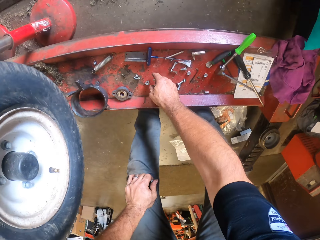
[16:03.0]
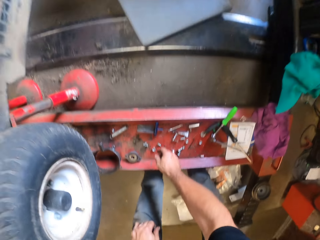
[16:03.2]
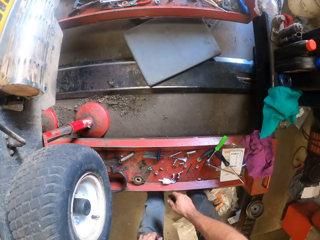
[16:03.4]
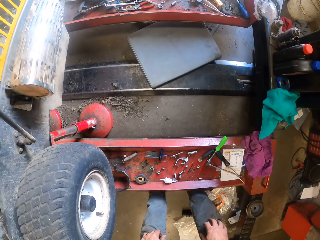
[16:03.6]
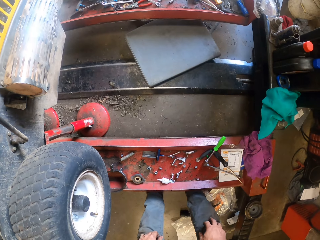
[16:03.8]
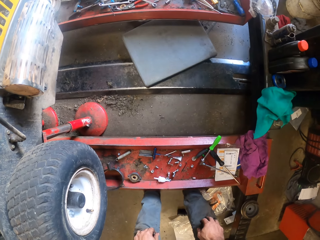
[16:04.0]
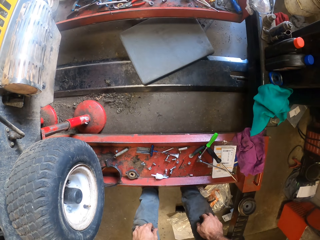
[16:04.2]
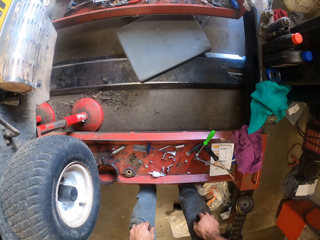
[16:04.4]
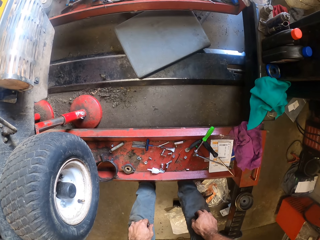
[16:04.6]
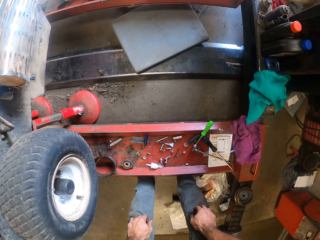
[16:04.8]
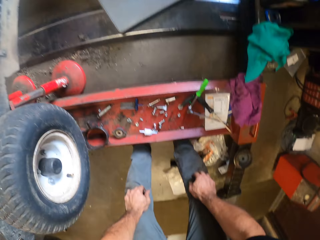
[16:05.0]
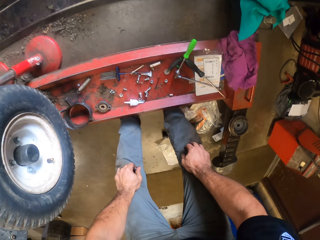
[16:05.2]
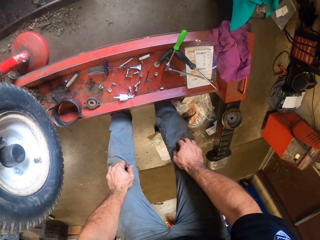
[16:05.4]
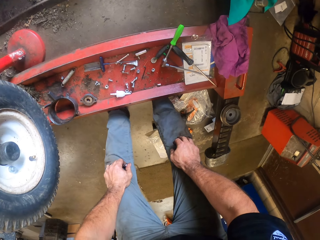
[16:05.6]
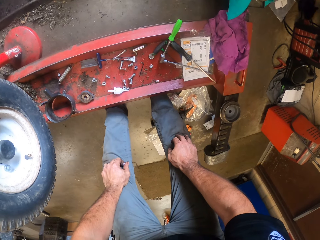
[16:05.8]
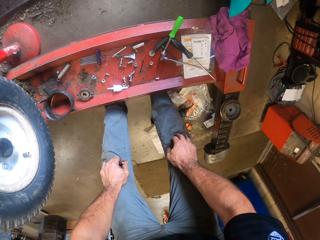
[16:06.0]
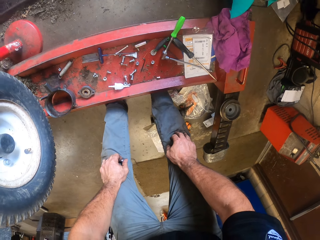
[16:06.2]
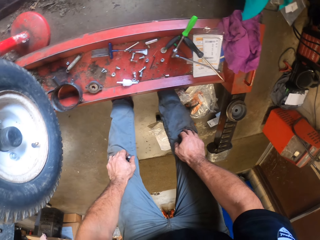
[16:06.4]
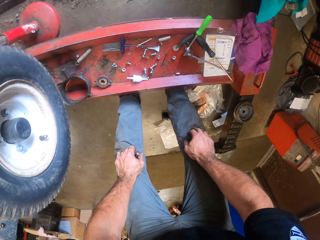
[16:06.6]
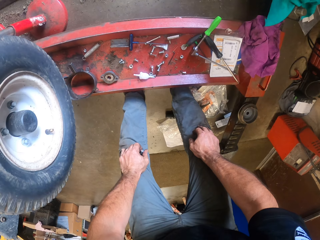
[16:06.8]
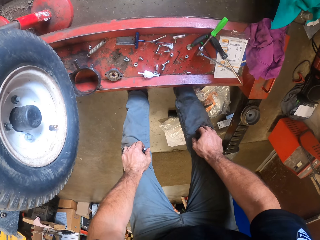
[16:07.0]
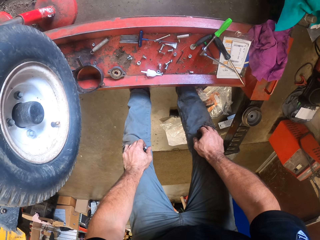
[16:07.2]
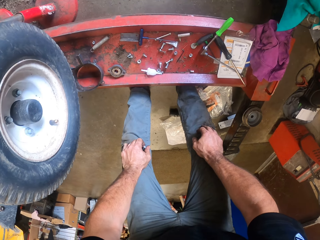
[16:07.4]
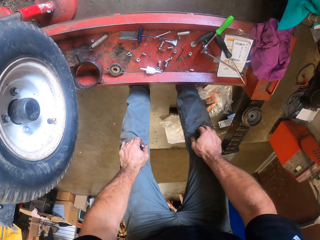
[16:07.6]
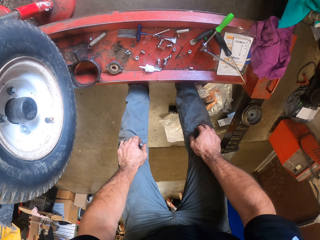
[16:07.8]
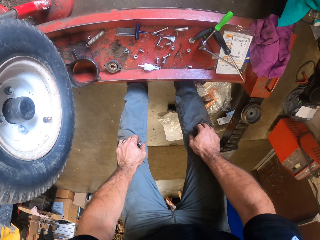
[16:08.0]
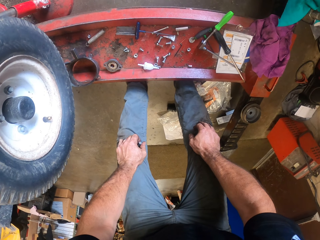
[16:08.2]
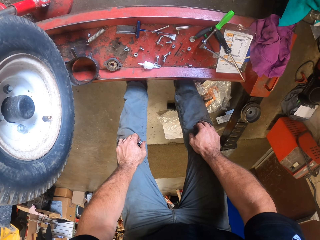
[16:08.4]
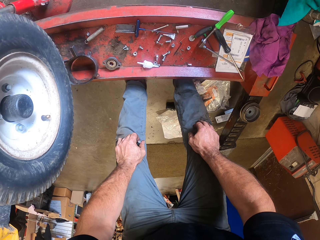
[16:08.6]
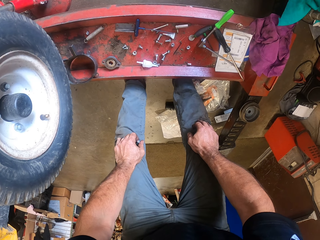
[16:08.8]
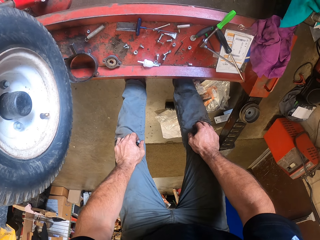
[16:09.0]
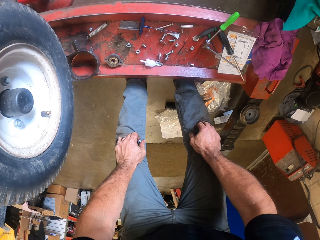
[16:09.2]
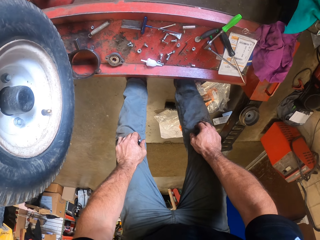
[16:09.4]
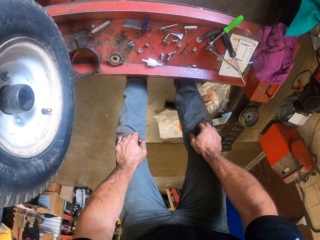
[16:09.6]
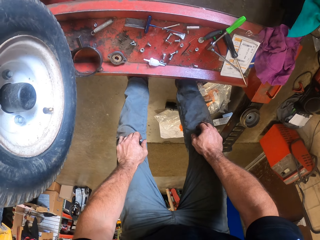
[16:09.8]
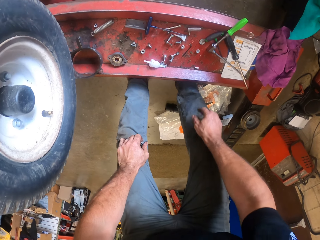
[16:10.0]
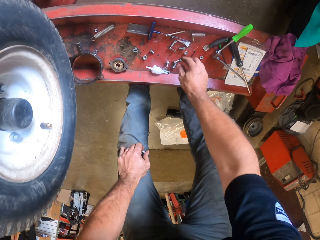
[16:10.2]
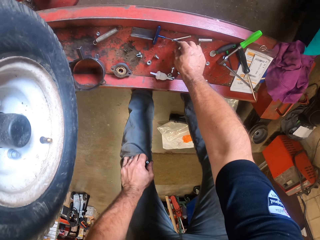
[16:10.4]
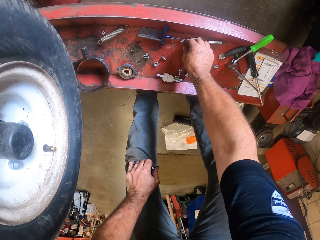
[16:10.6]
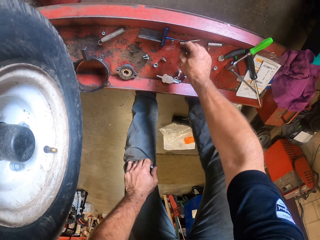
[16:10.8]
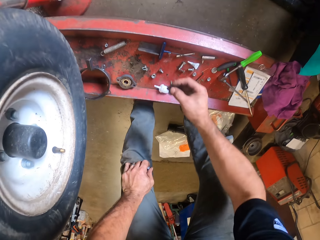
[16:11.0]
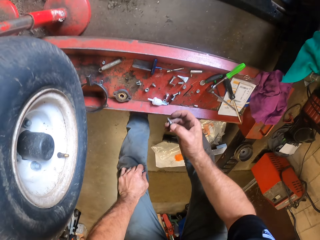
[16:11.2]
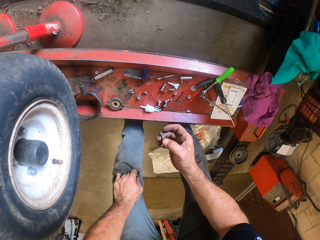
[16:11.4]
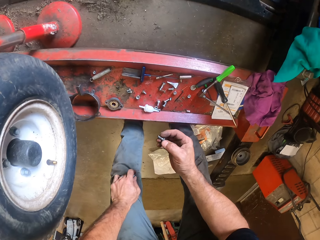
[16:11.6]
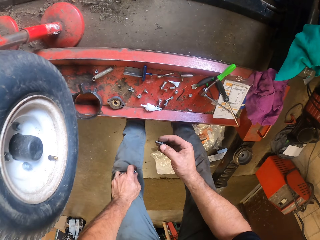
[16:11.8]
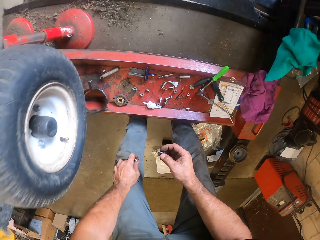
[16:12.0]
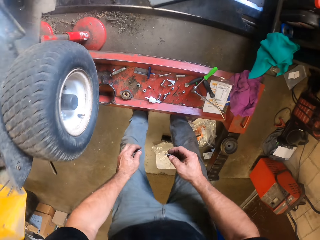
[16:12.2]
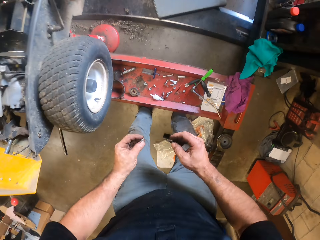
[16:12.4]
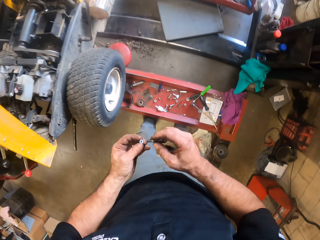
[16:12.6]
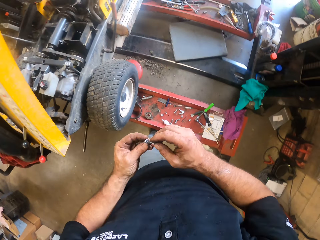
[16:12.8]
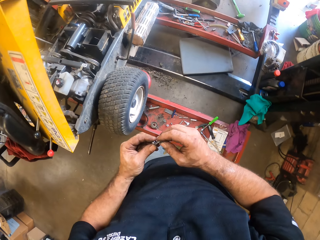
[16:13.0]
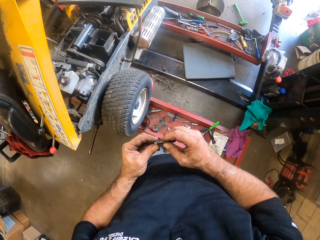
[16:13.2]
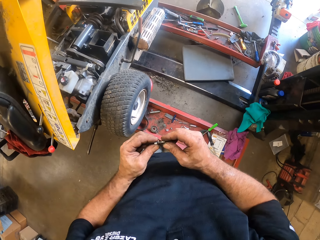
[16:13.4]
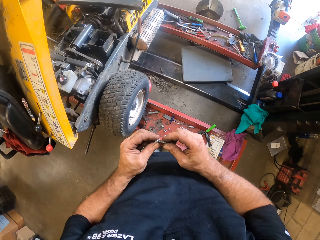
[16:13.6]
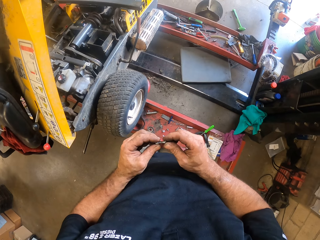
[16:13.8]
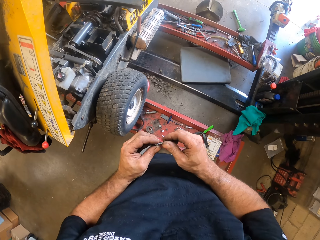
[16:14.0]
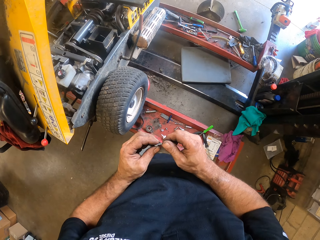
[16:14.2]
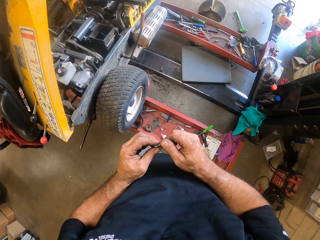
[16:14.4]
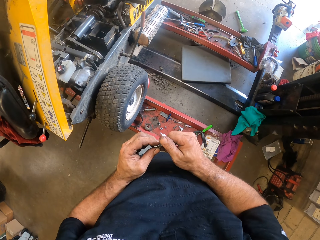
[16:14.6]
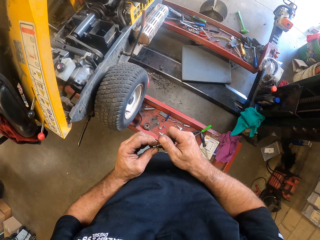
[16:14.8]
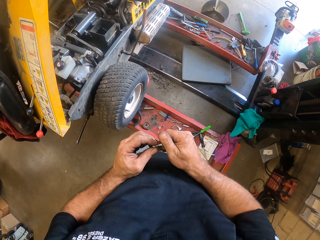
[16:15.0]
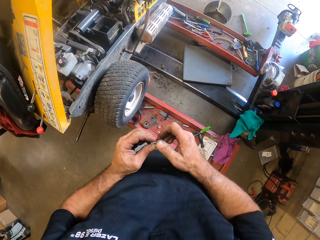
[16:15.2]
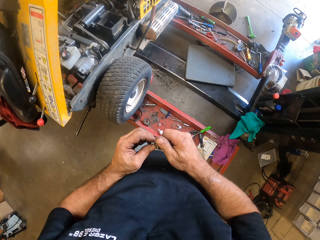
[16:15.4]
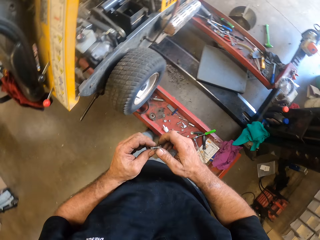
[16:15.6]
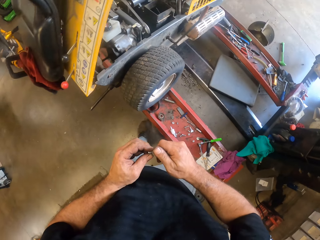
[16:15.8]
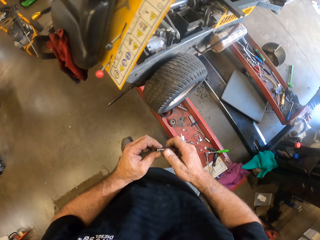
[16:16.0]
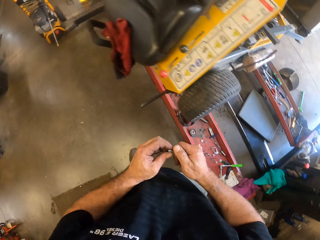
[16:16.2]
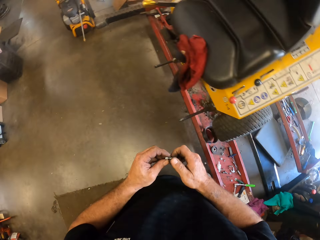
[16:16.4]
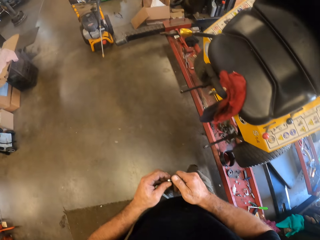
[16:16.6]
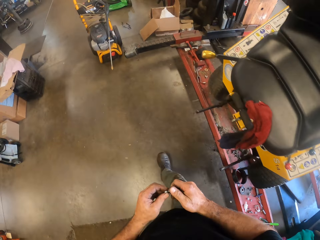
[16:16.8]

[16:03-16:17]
The camera wearer drops the nut on the rail with his right hand. He returns the flank socket. He holds his knees. He picks another nut on the rail with his right hand. He picks the flank socket. He tries the nut with the bolt in his left hand. He joins the nail with the lawn mower blade.

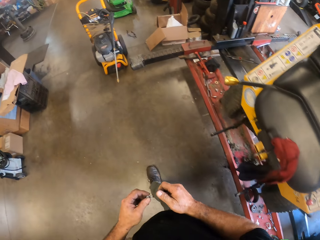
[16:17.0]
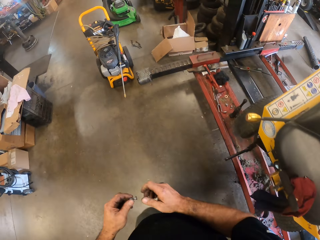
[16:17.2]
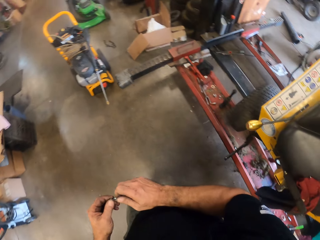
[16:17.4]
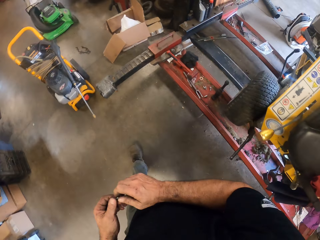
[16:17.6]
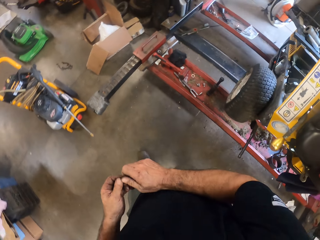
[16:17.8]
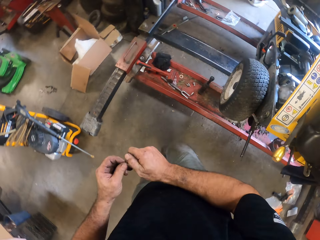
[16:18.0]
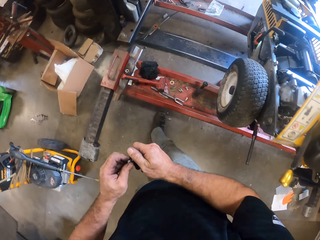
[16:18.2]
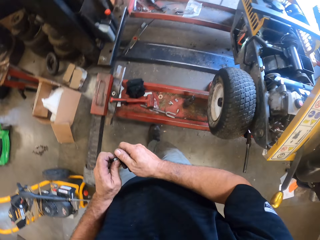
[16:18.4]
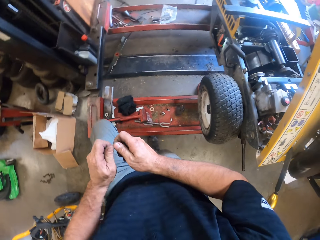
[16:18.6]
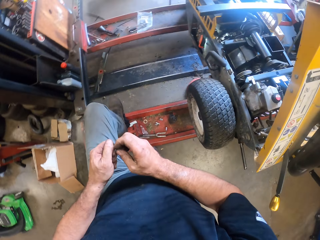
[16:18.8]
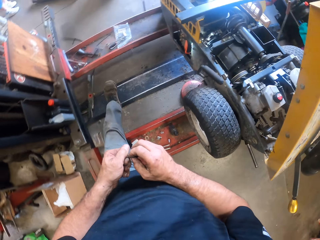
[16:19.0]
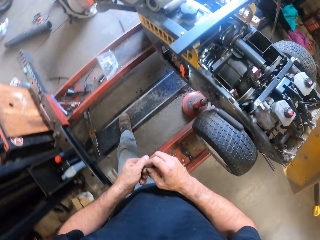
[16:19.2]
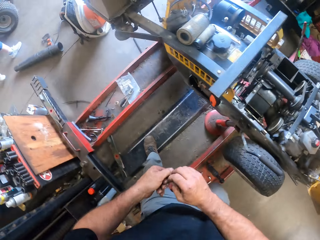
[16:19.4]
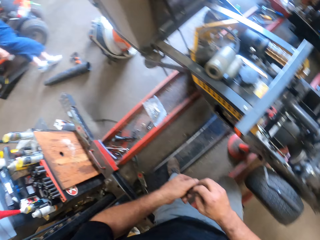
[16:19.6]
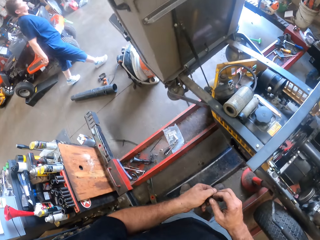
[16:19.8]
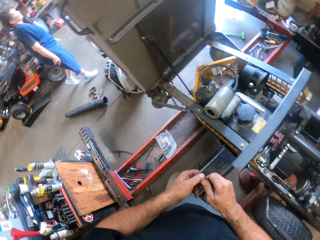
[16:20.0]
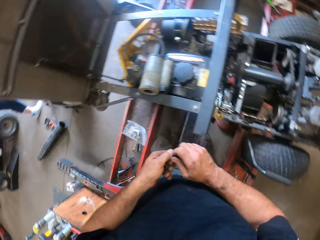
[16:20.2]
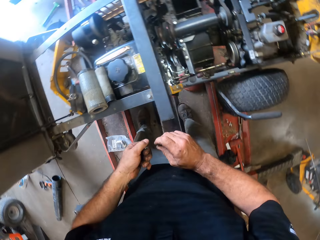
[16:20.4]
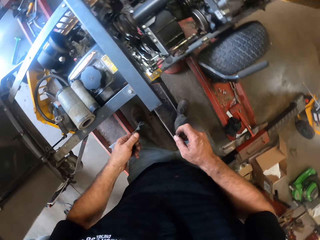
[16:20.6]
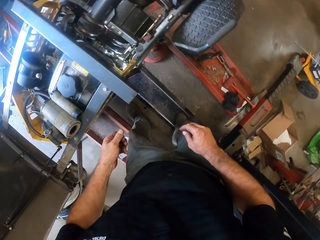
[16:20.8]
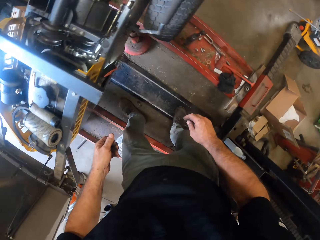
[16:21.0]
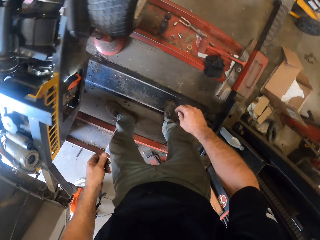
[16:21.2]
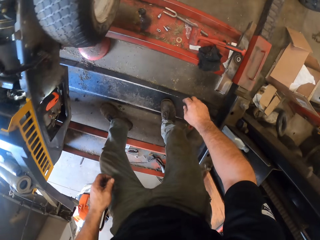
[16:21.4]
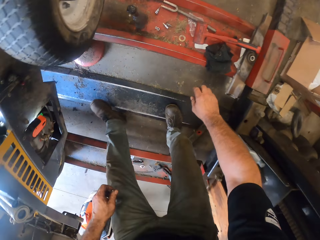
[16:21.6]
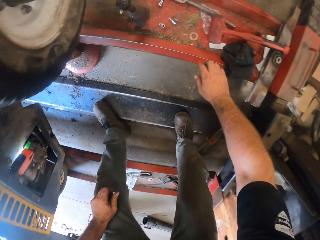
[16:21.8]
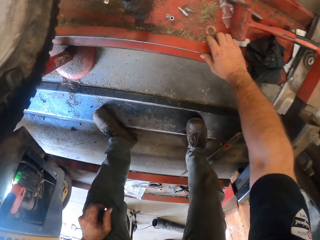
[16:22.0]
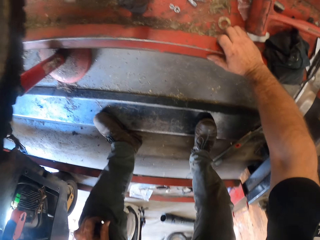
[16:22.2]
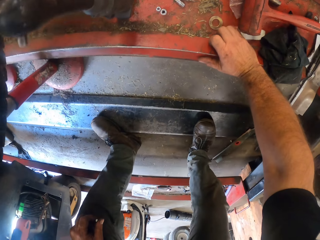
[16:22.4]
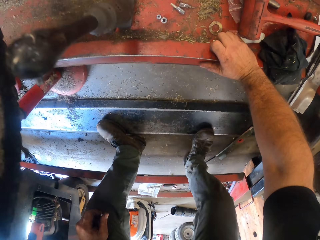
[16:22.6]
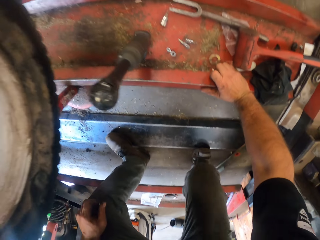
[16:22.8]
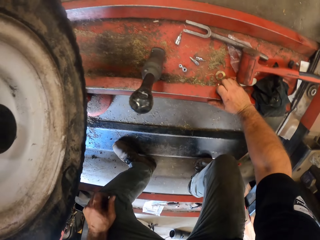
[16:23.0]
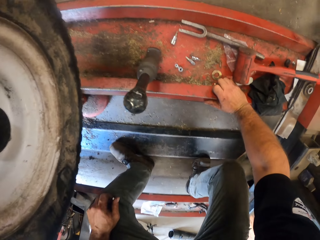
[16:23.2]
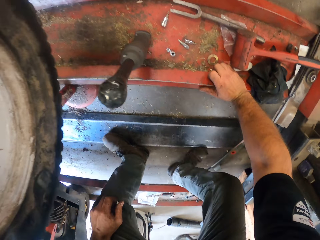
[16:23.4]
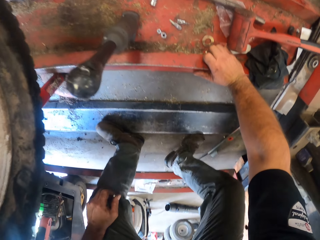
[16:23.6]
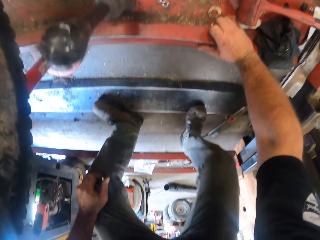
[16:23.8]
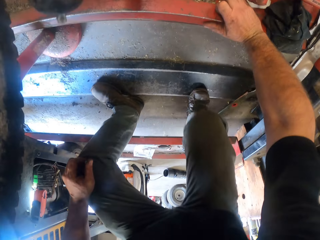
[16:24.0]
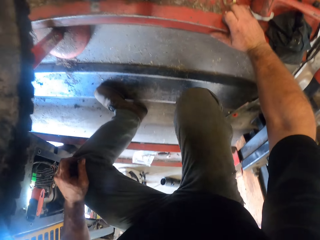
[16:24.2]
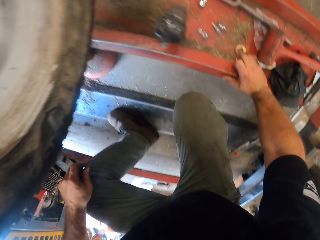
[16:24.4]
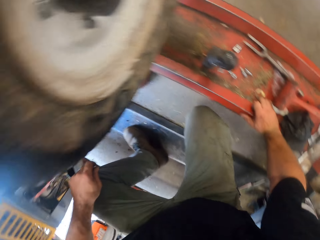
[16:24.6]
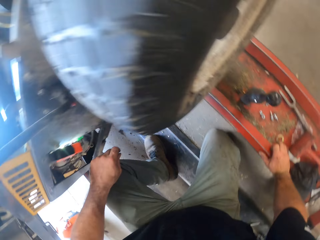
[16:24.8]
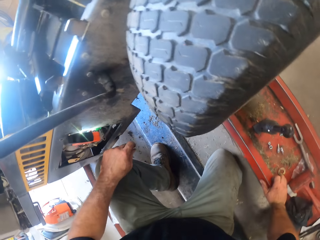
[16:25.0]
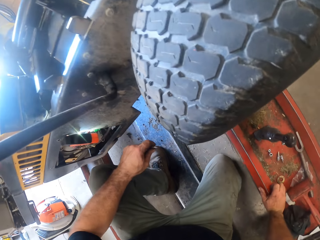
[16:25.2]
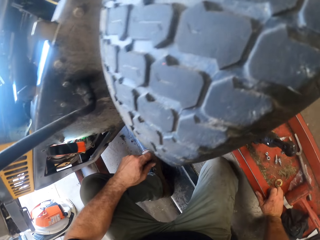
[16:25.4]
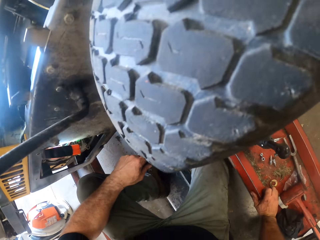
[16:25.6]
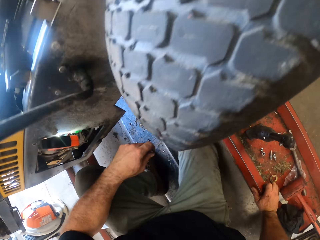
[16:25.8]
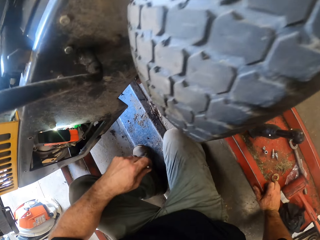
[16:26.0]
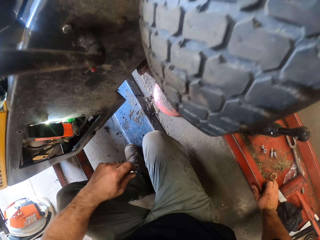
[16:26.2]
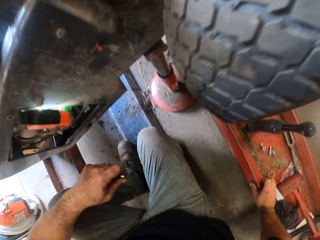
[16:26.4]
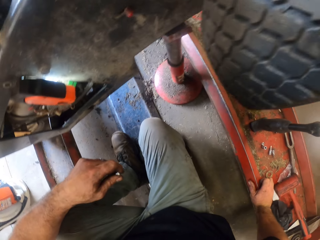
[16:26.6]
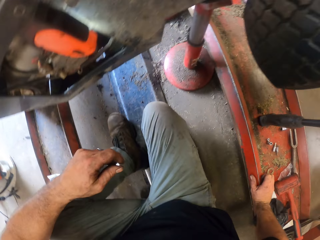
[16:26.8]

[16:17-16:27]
The camera wearer walks in the lawn mower assembling machine. They kneel on the floor.
